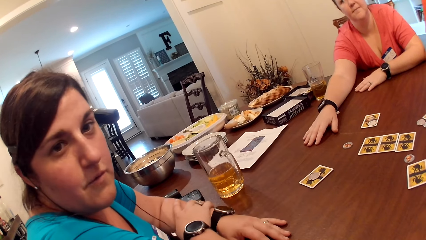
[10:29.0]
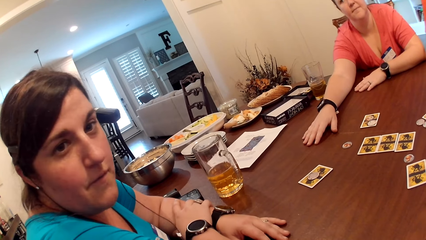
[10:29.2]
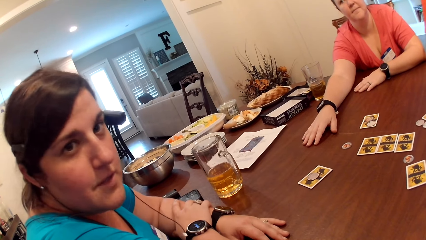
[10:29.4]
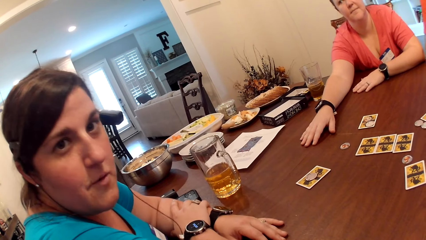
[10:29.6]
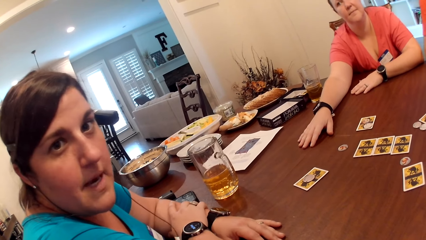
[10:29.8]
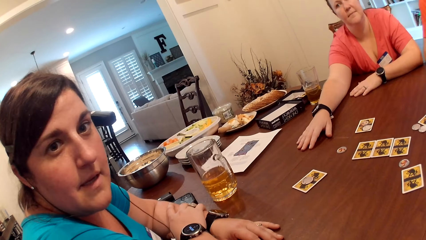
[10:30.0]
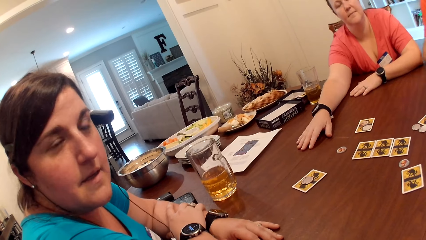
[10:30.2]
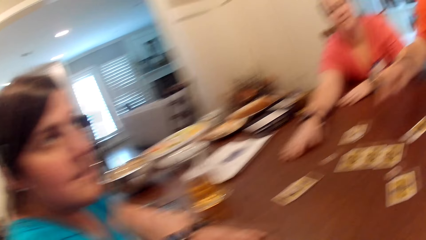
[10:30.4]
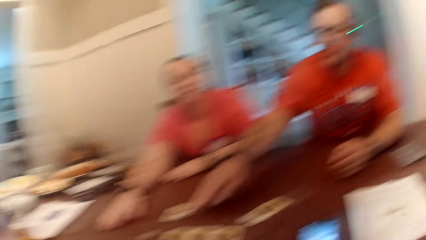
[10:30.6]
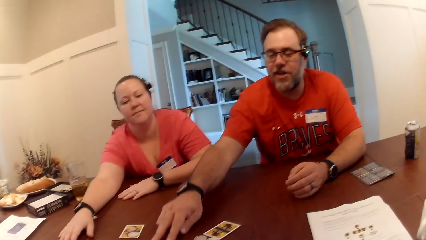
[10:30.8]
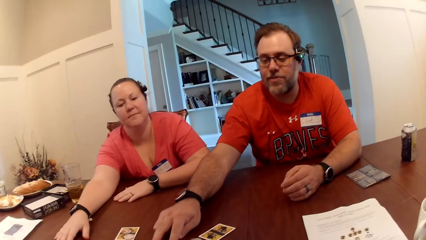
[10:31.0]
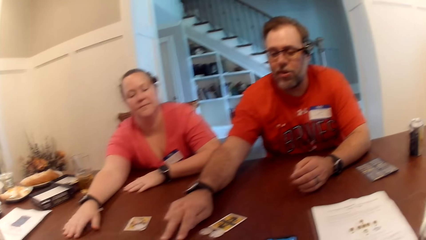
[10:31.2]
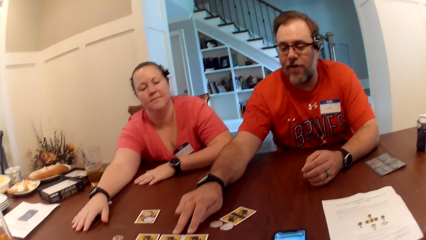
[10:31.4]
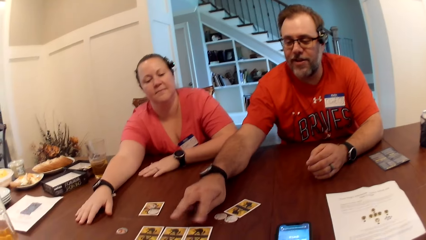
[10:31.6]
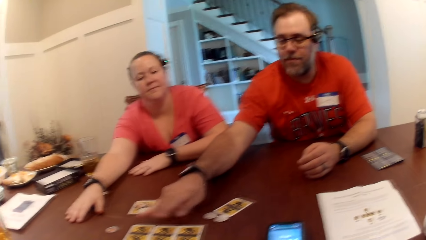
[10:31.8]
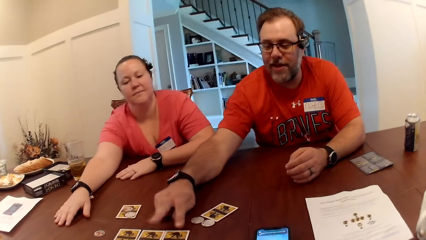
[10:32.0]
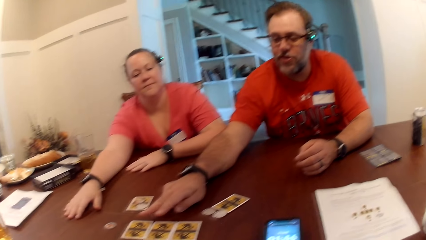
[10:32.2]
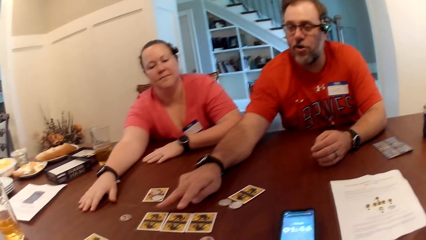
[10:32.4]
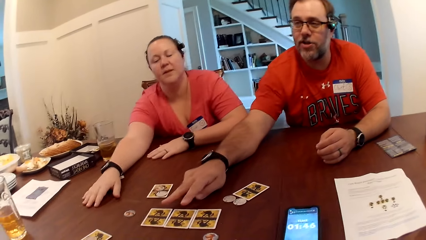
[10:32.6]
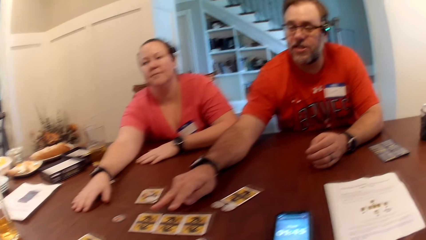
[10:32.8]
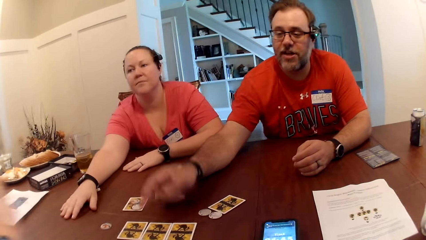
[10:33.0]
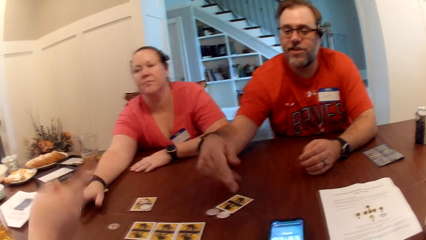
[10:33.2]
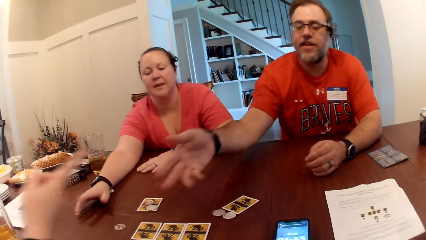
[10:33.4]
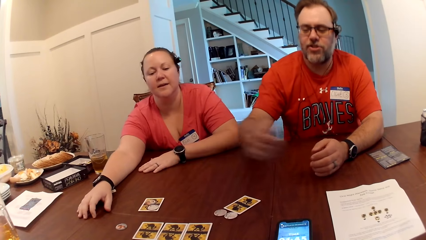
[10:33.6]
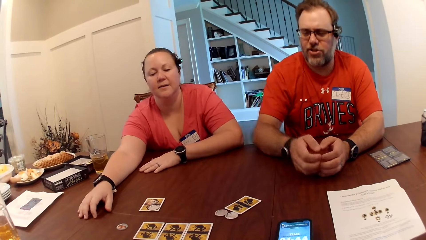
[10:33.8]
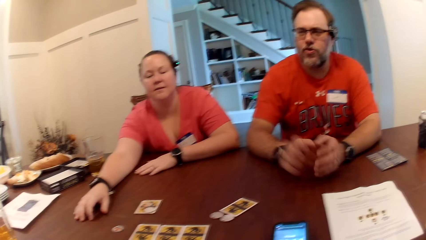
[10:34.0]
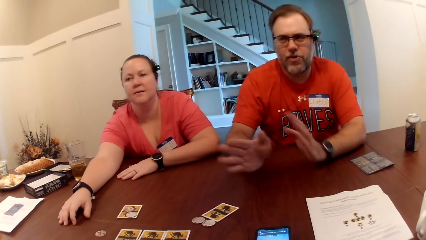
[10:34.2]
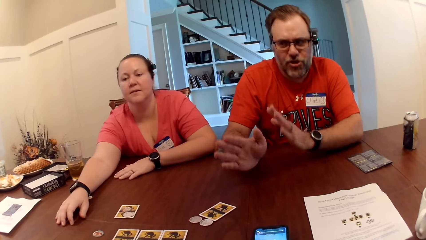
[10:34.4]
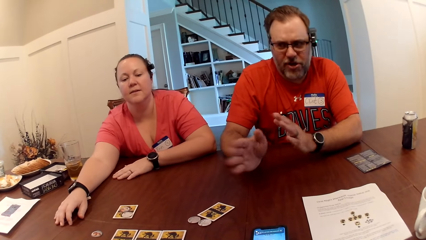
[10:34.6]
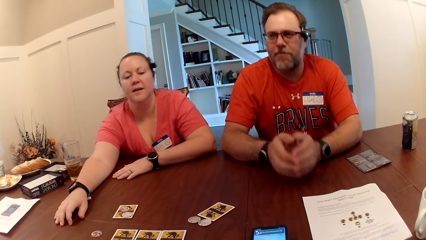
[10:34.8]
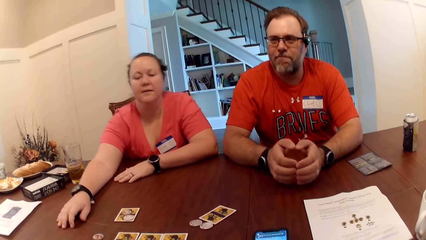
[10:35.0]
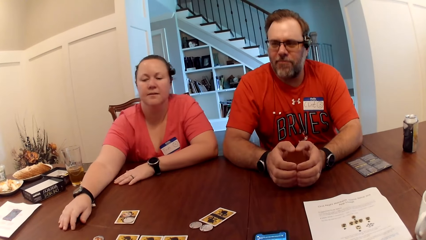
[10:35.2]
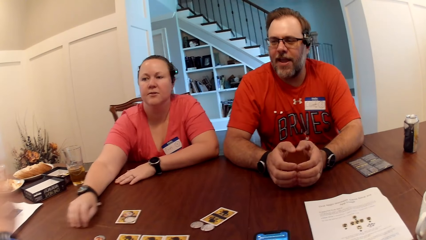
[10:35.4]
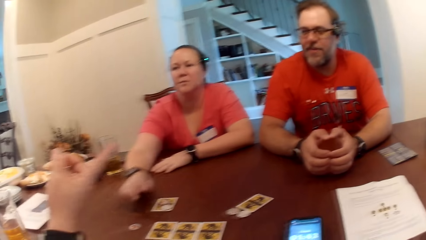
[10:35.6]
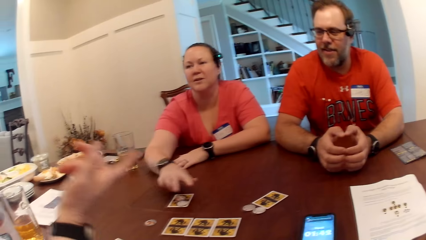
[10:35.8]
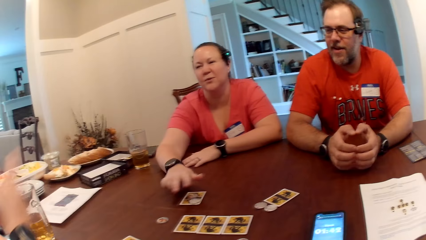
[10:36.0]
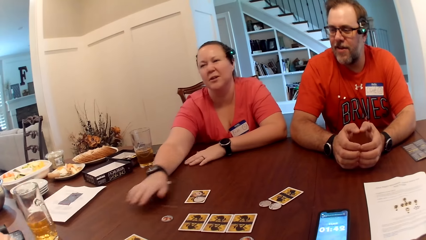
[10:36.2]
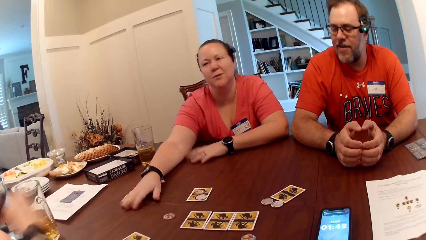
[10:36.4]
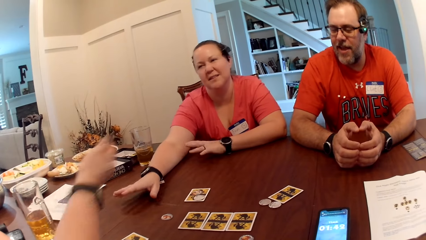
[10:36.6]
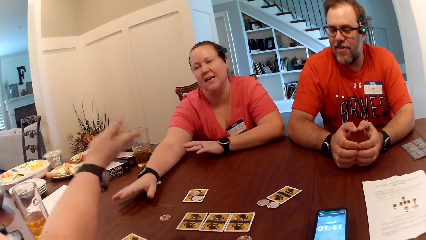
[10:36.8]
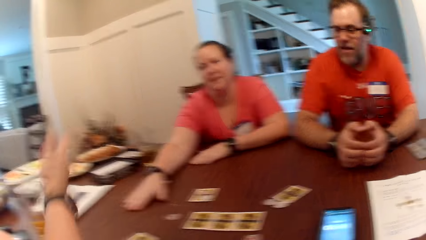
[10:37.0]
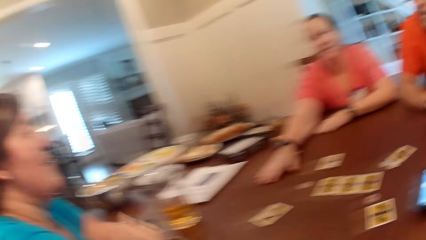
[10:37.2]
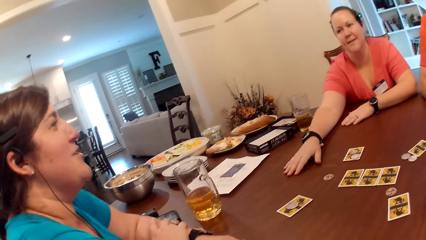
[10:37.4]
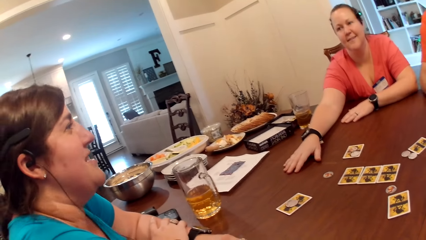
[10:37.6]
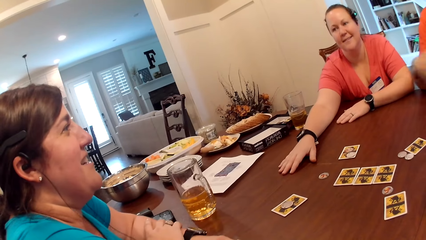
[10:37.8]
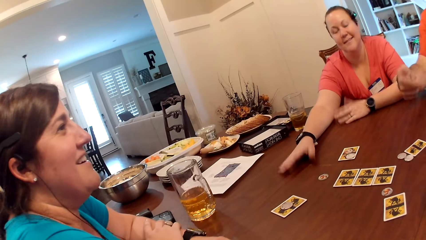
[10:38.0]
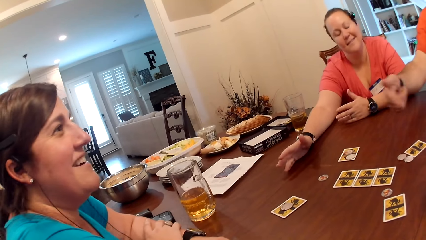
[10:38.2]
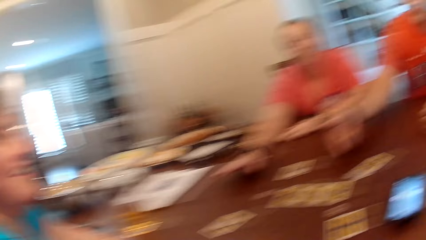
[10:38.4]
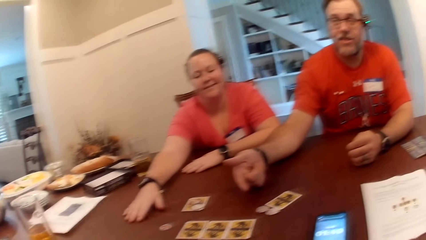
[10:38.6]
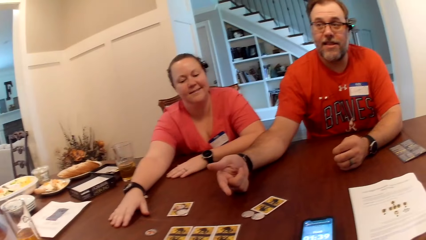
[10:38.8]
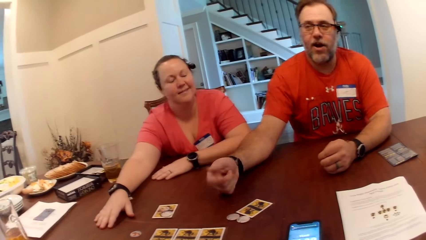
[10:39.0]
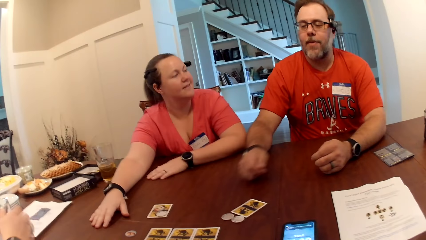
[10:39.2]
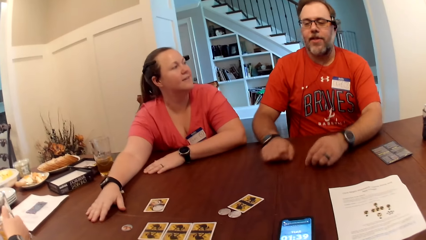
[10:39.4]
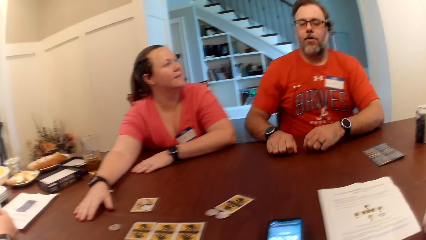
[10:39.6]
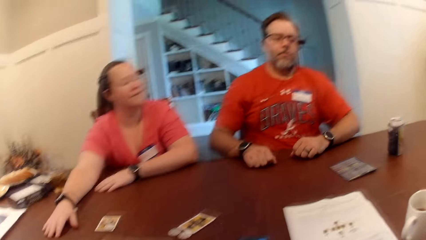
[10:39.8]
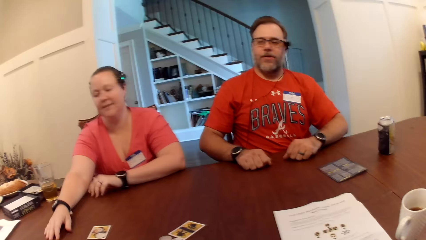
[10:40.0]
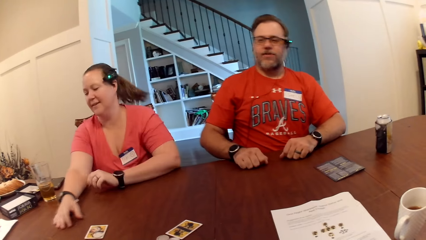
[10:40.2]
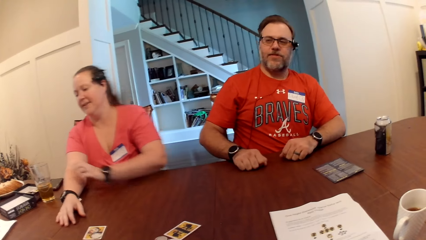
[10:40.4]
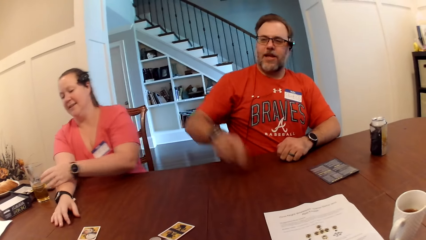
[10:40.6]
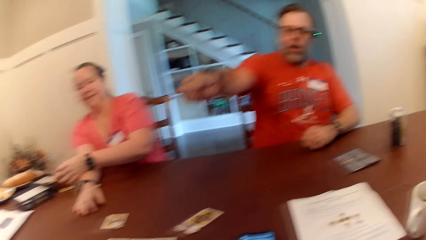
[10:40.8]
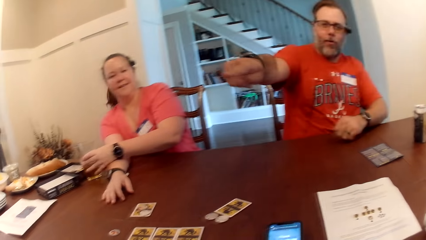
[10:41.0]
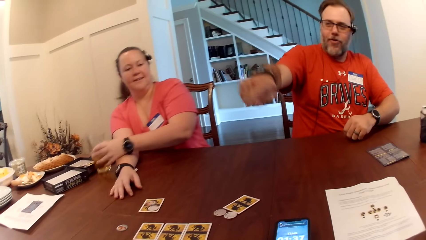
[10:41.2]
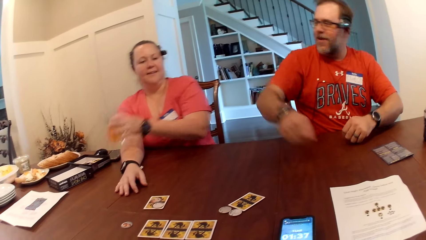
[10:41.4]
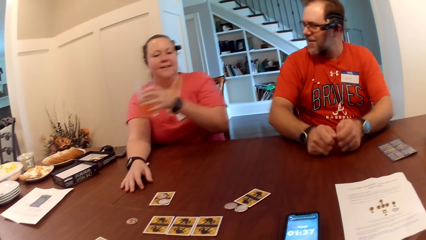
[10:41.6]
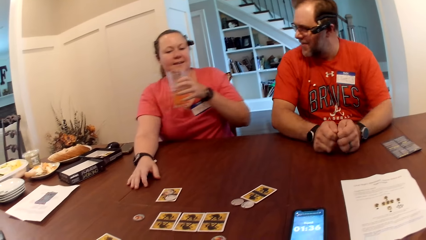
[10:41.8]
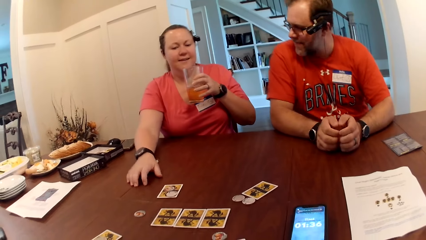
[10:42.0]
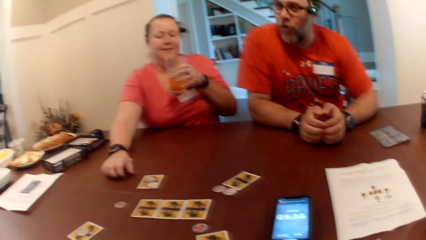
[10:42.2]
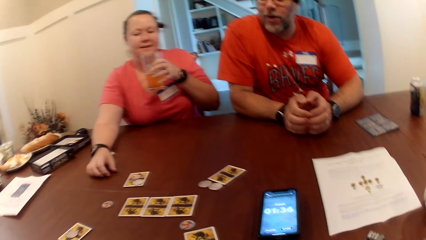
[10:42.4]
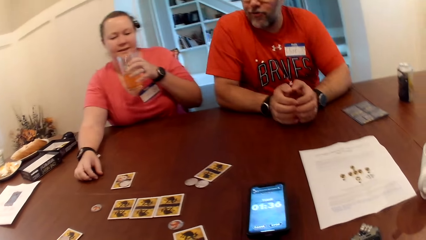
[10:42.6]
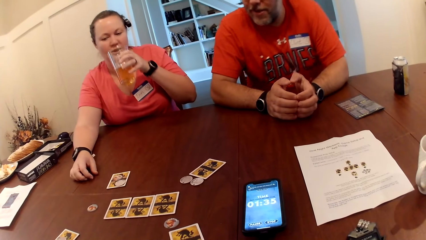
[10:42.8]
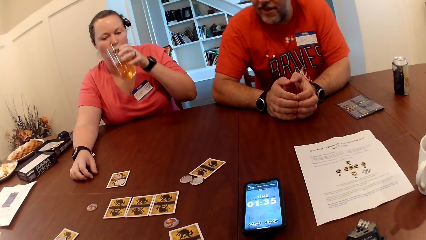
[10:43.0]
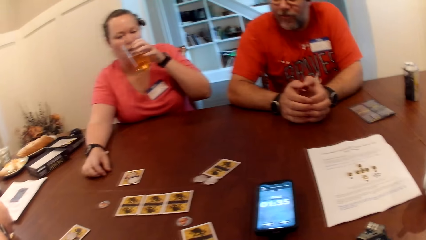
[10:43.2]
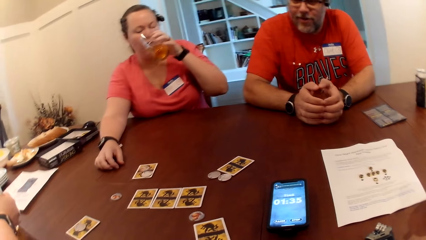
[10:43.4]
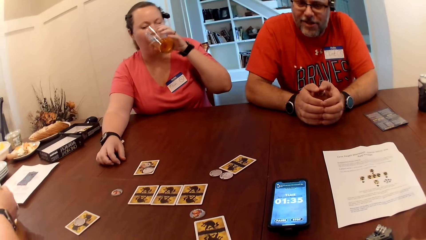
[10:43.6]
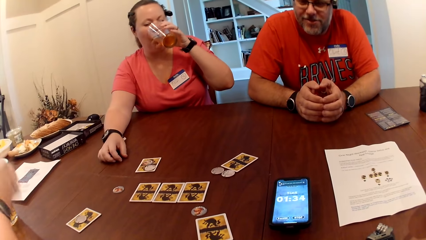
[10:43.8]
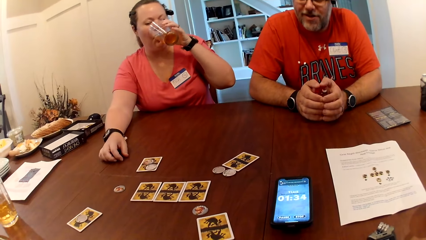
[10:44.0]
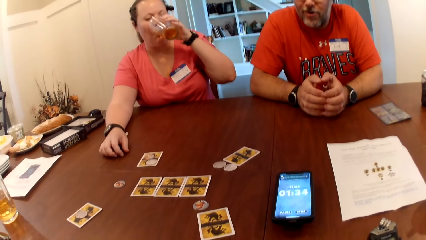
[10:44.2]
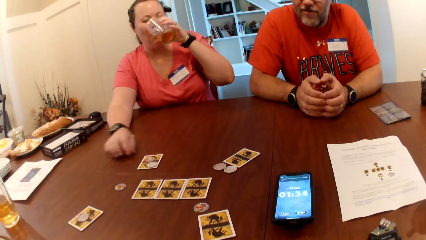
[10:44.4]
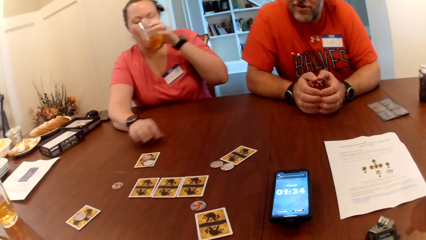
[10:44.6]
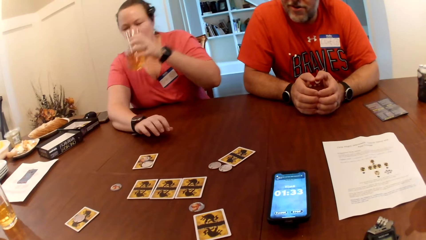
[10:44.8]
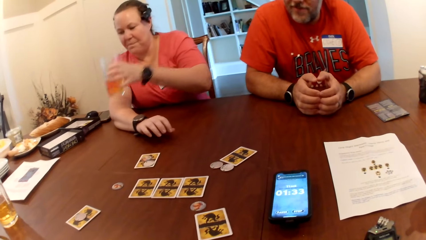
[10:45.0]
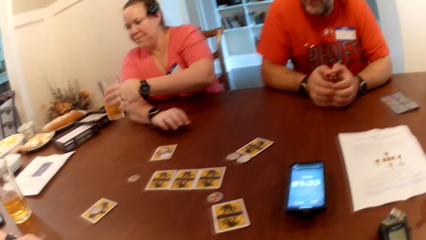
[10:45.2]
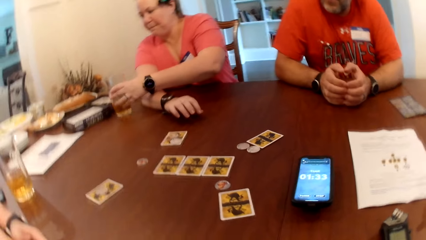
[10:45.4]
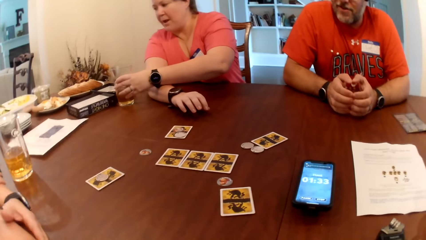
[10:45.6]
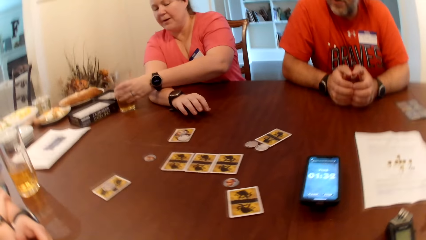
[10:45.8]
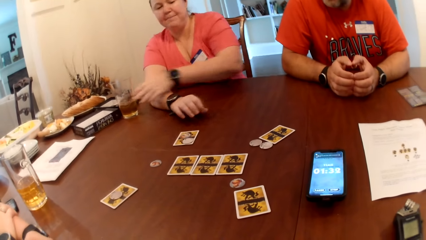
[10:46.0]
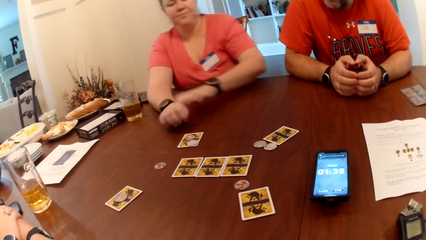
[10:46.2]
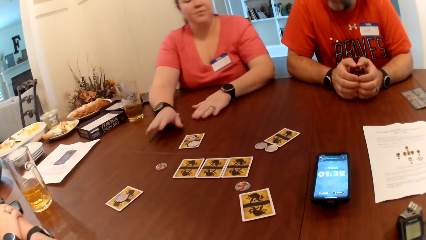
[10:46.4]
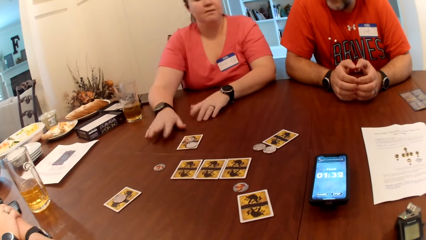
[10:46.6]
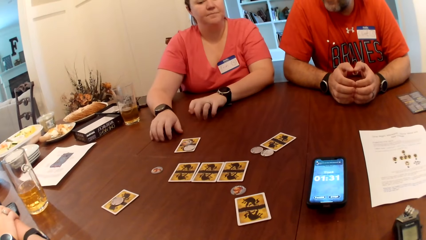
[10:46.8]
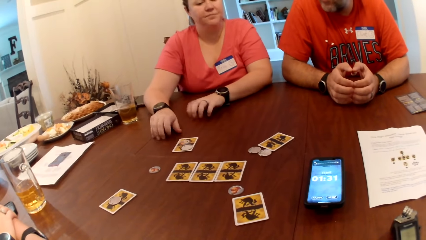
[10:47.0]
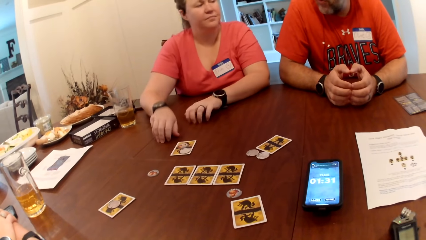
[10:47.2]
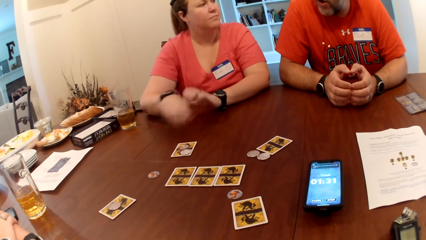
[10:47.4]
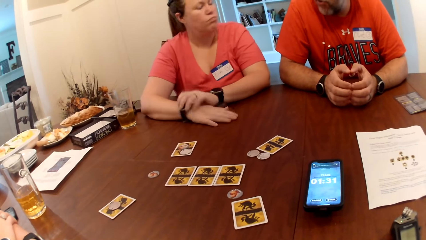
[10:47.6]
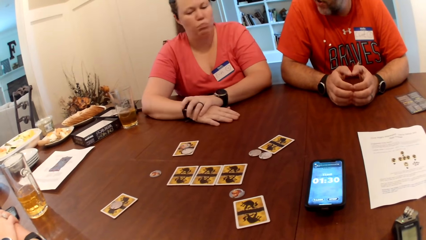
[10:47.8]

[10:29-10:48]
The man converses with the woman. A man points at the cards. Another woman picks up a glass cup on the table with her left hand. The other woman drinks from the glass cup in her left hand. The other woman drops the glass cup in her left hand on the table.
